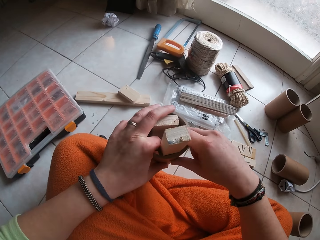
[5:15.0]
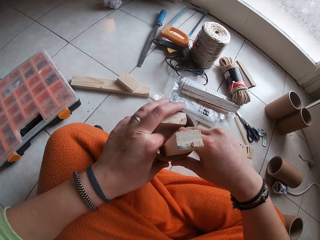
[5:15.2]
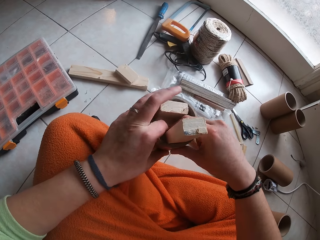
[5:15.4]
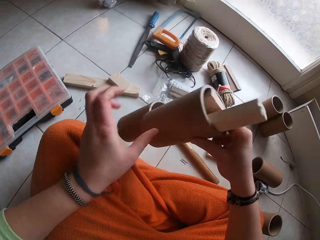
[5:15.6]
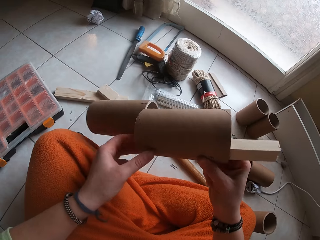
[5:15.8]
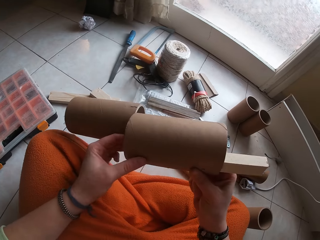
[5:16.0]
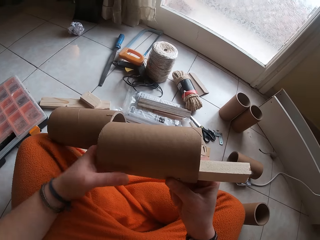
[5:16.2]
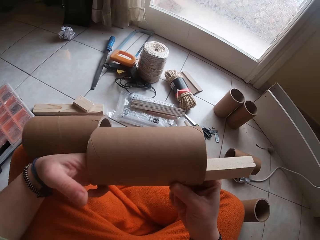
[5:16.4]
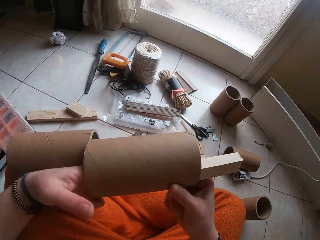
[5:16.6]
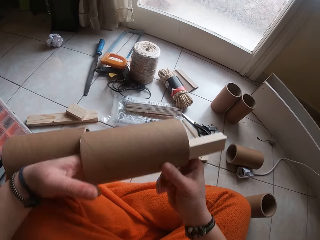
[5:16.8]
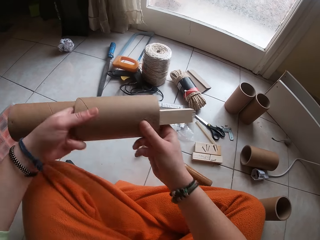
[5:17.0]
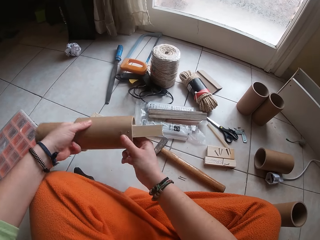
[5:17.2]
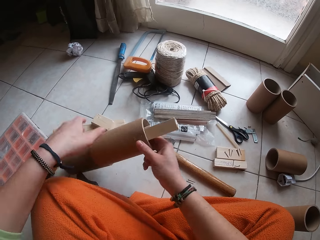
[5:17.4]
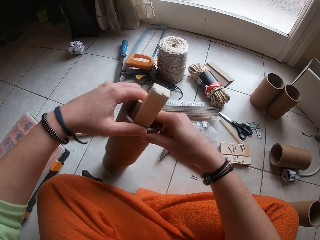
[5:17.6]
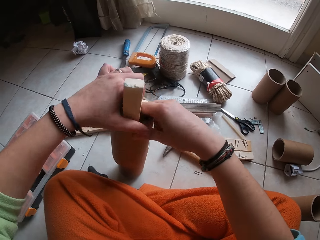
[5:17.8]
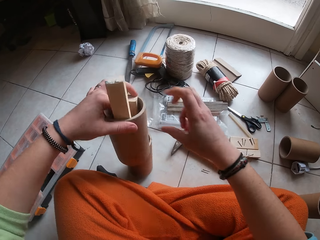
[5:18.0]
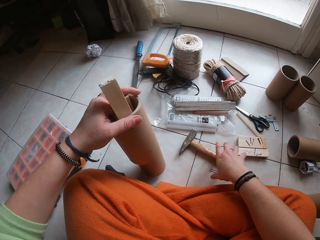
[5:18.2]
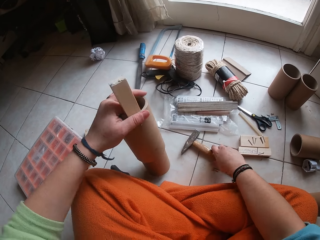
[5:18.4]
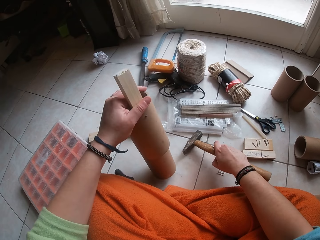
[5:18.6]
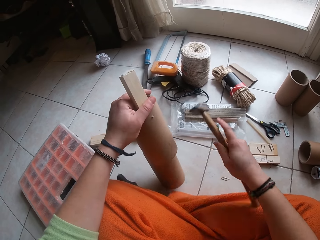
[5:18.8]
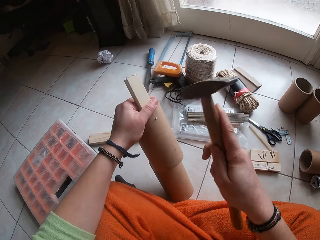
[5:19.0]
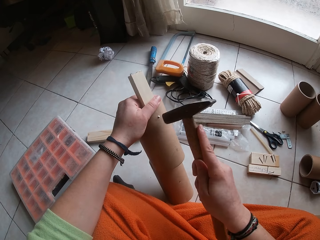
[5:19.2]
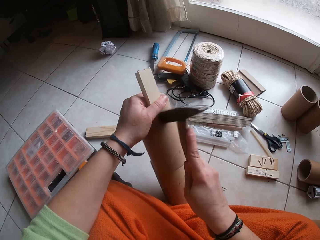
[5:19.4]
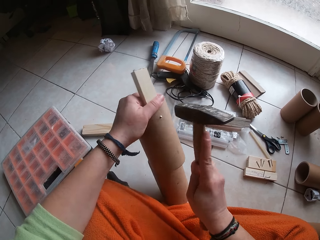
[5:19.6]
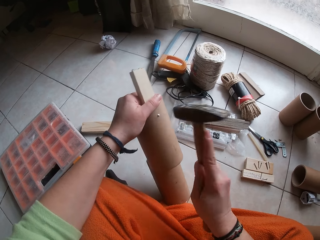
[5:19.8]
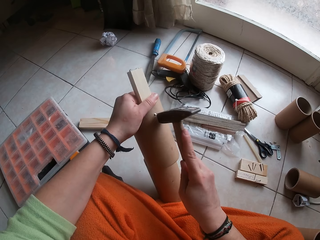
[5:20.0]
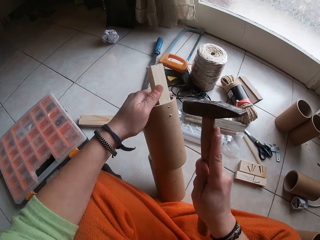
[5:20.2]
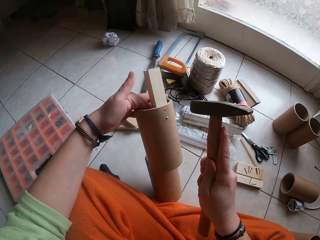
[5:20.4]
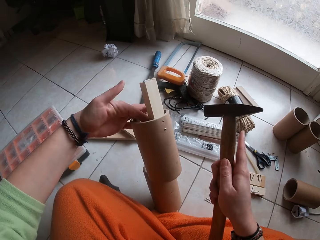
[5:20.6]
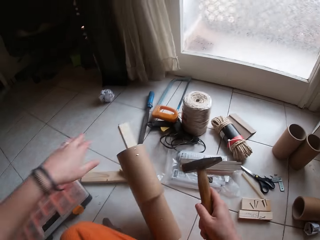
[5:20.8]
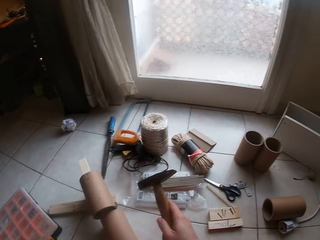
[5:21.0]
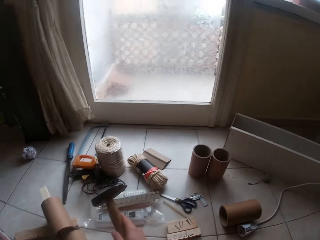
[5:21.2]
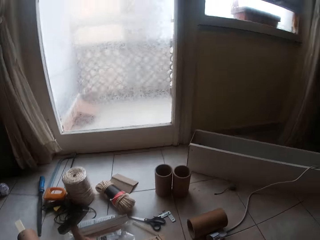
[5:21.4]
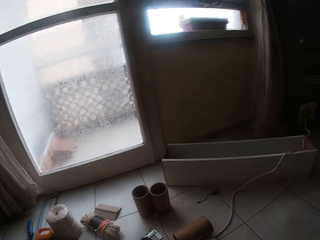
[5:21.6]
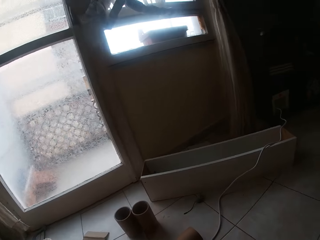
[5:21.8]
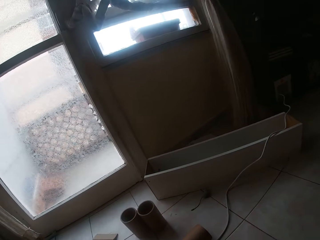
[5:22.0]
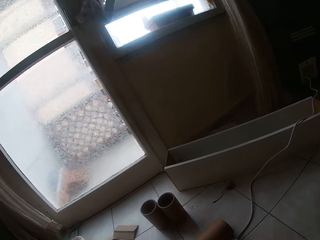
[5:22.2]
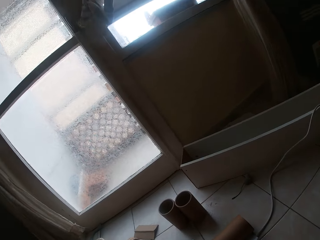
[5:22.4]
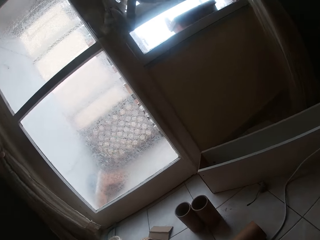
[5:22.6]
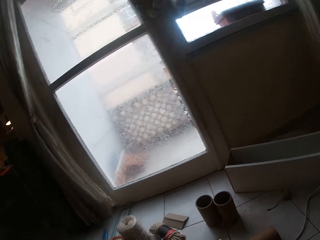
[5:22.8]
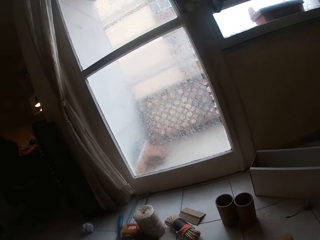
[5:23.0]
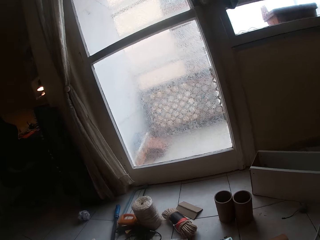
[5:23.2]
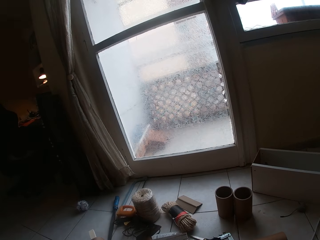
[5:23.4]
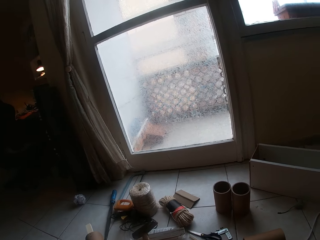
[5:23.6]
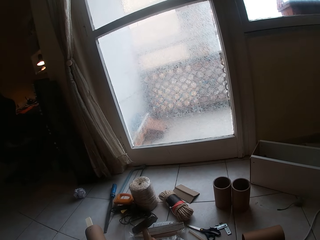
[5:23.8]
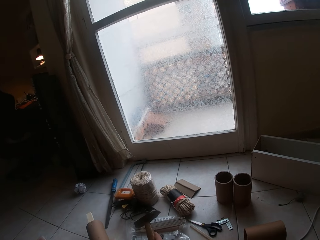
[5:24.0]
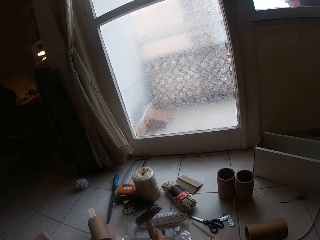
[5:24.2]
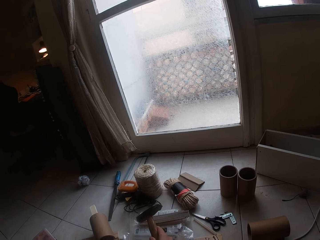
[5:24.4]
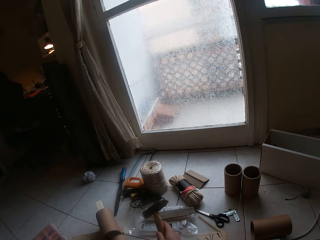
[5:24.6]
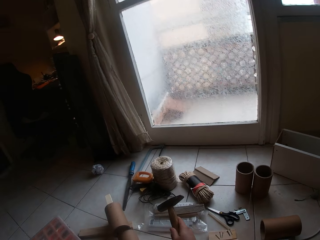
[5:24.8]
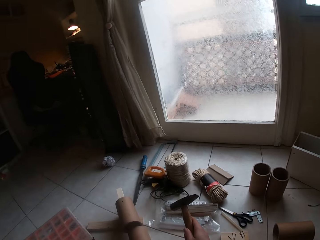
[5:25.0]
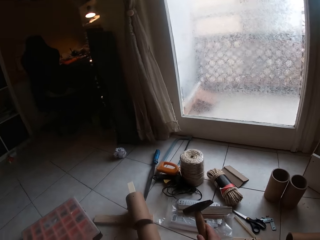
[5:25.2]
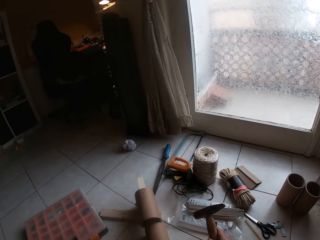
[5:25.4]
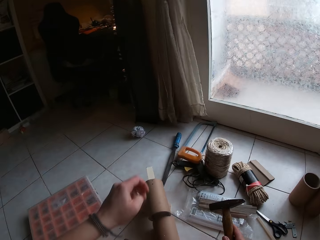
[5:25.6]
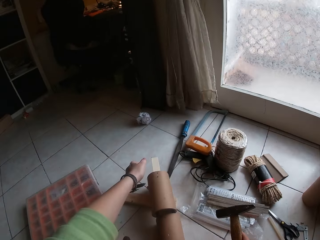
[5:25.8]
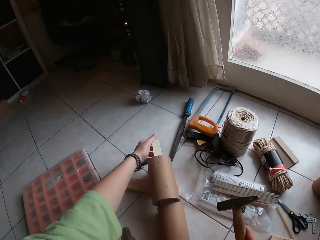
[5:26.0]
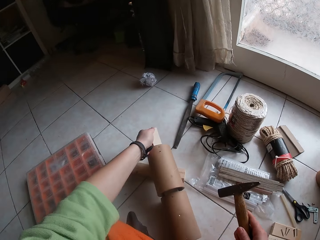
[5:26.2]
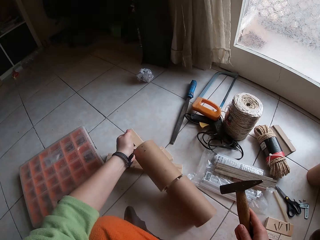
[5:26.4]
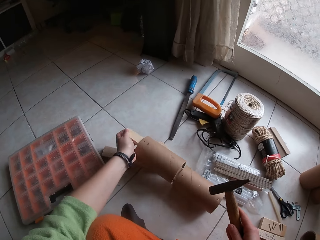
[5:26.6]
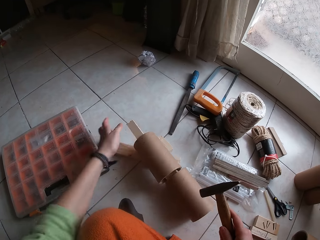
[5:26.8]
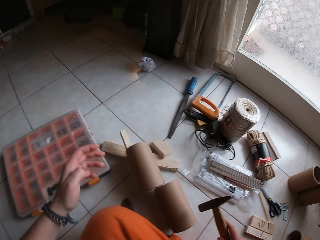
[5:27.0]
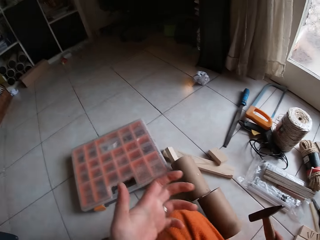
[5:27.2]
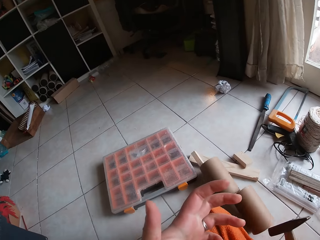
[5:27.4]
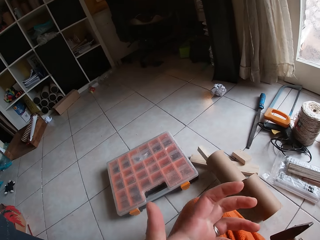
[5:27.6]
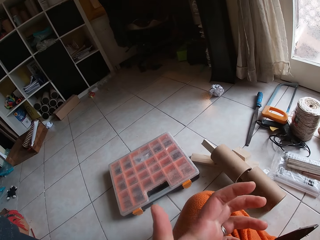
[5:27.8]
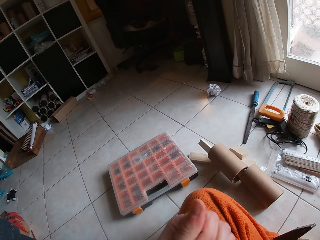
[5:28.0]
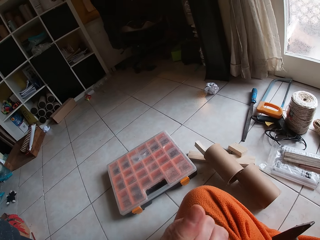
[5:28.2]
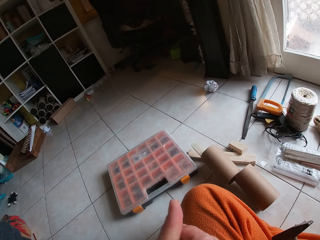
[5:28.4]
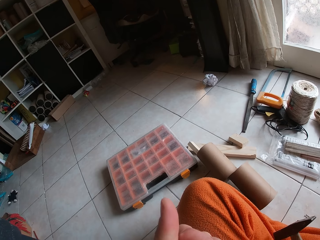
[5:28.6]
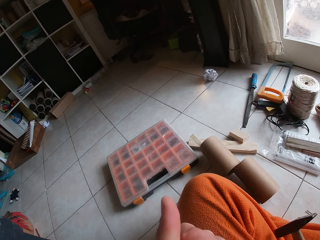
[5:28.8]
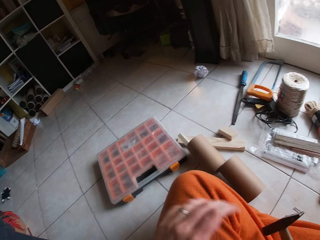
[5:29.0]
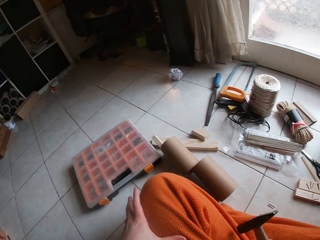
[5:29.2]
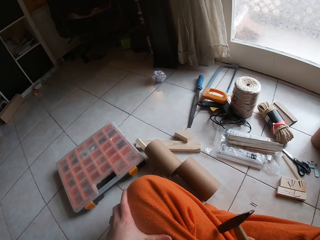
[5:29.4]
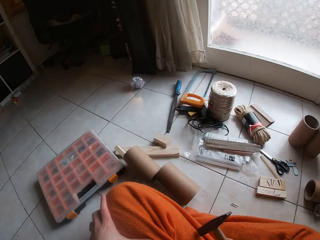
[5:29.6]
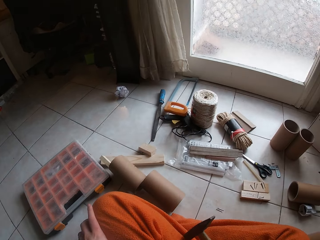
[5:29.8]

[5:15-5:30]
The camera wearer examines the cardboard paper core with both hands. She picks up the cardboard paper core from the wood with her right hand. She examines the cardboard paper core with both hands. She places the cardboard paper core on the floor with both hands. She holds the cardboard paper core with her left hand. She picks up the hammer from the floor with her right hand. She touches the hammer. She hits the nail in the cardboard paper core with the hammer in her right hand. She drops the cardboard paper core on the floor with her left hand. She looks around. She moves the cardboard paper core from the wood with her left hand.

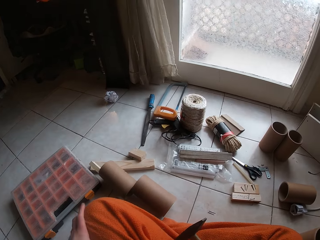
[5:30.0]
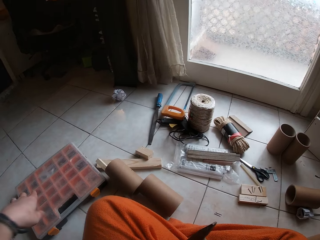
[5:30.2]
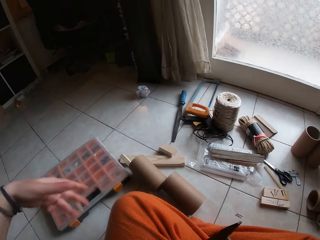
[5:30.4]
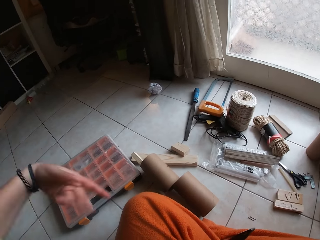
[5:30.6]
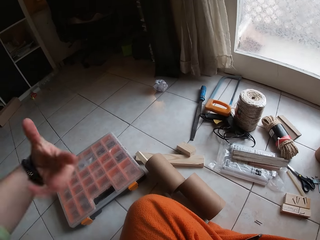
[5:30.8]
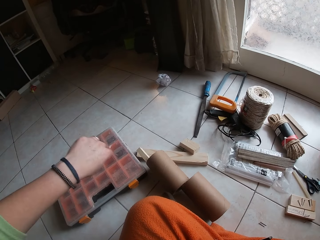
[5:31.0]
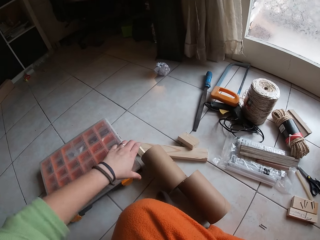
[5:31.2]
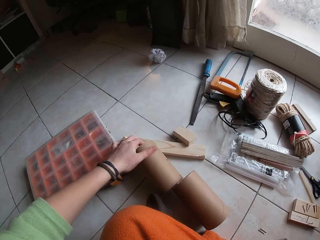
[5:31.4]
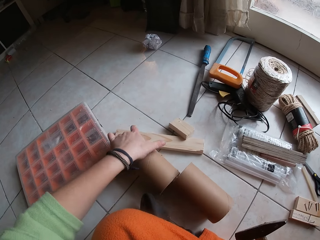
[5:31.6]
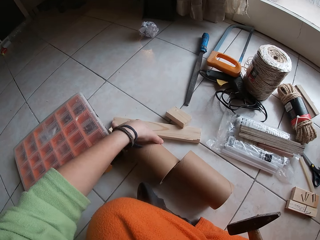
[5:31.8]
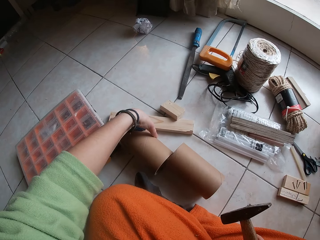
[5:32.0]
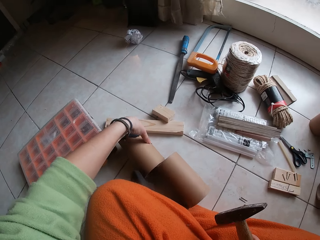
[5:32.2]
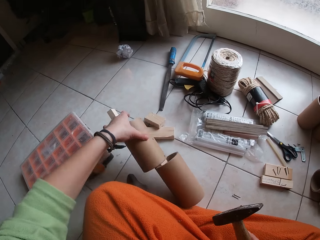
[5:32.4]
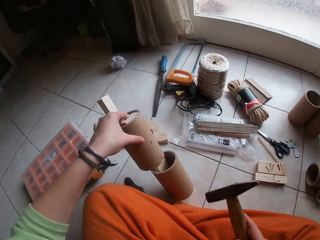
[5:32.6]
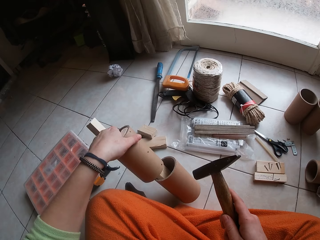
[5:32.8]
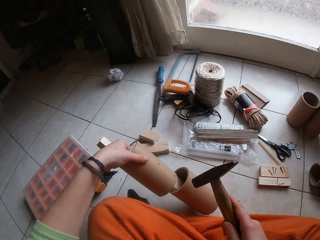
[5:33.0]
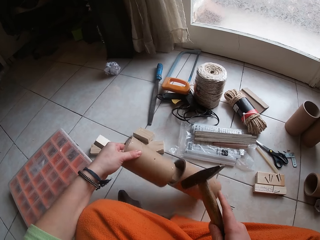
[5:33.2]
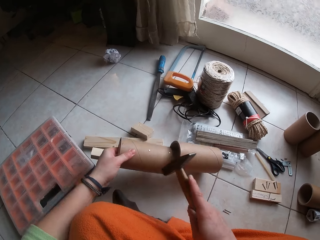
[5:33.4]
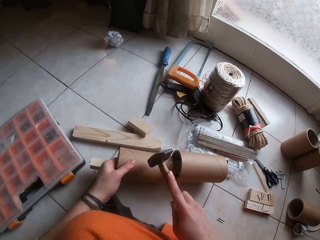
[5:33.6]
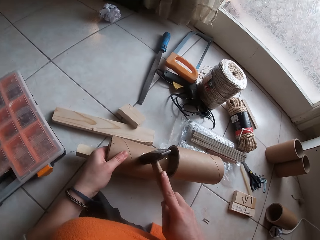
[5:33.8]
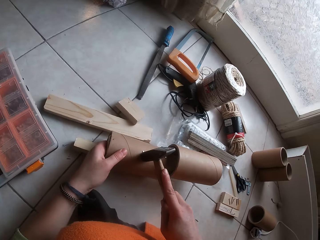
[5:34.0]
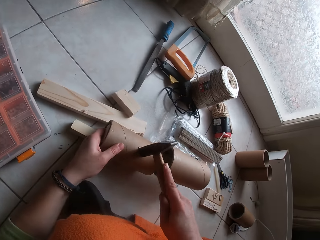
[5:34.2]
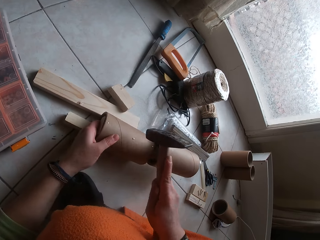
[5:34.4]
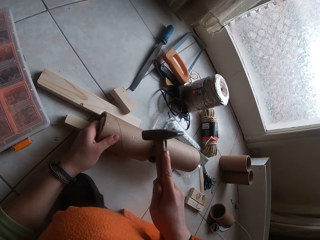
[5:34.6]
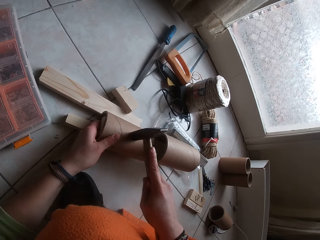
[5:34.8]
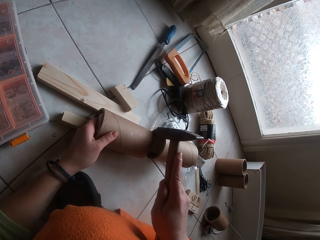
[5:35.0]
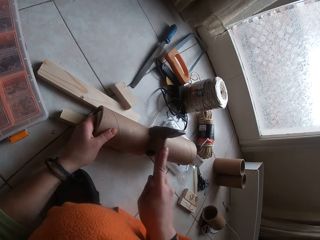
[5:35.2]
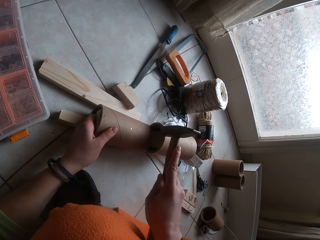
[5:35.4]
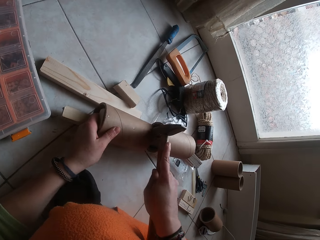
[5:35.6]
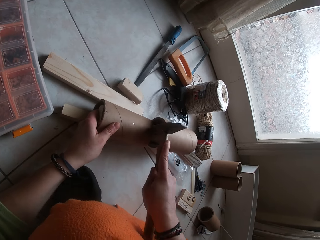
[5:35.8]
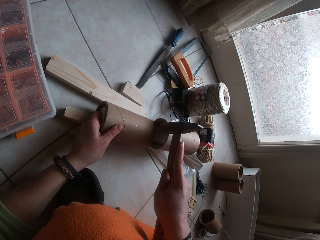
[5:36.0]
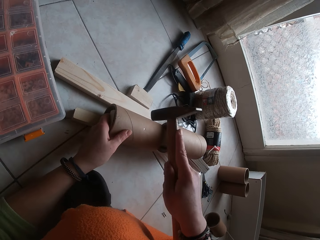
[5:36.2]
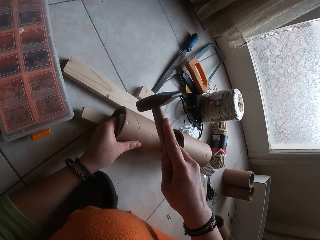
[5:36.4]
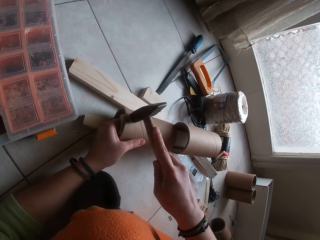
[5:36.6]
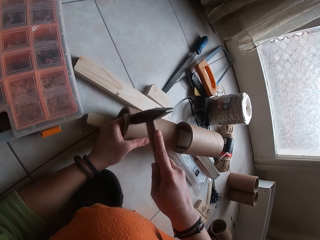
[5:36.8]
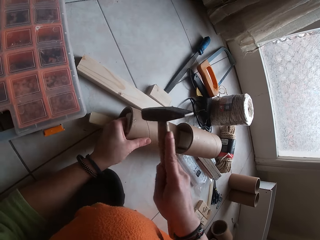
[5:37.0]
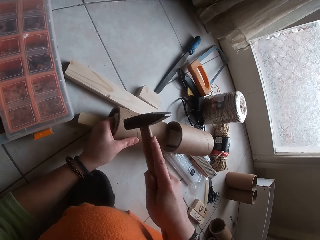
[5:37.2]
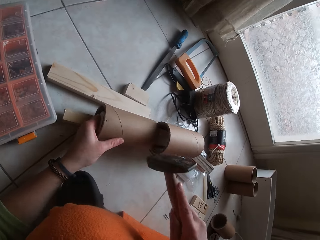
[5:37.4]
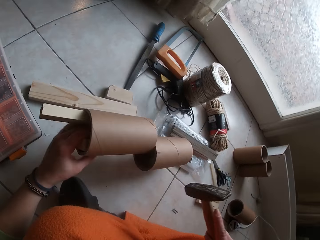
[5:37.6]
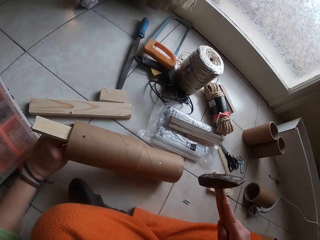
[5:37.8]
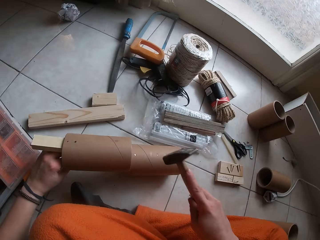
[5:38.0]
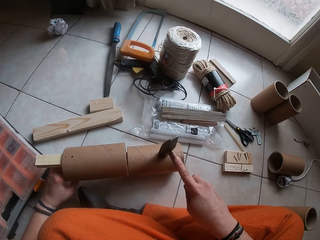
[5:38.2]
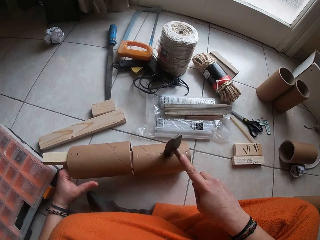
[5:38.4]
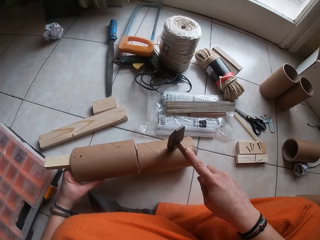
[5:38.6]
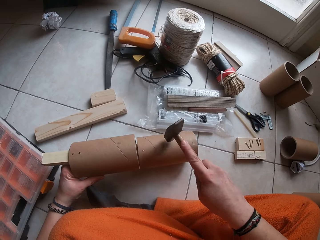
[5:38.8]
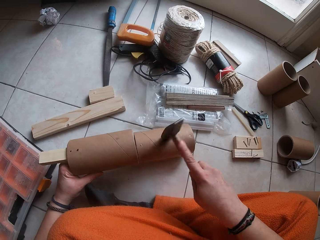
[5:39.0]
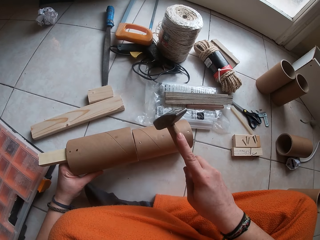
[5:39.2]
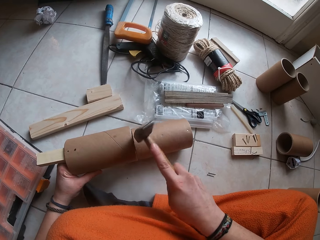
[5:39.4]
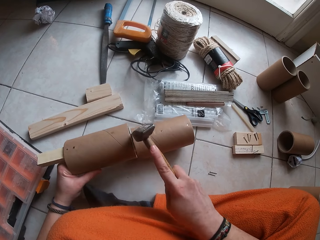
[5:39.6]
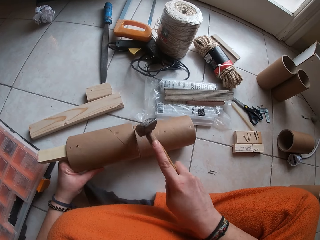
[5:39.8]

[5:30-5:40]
The camera wearer shakes her hand. She picks up the cardboard paper core from the wood with her left hand. She places the cardboard paper core on the floor with her left hand. She places the hammer on the cardboard paper core with her right hand. She hits the nail in the cardboard paper core with the hammer in her right hand. She touches the hammer. She turns the cardboard paper core with her left hand. She hits the nail in the cardboard paper core with the hammer in her right hand.
